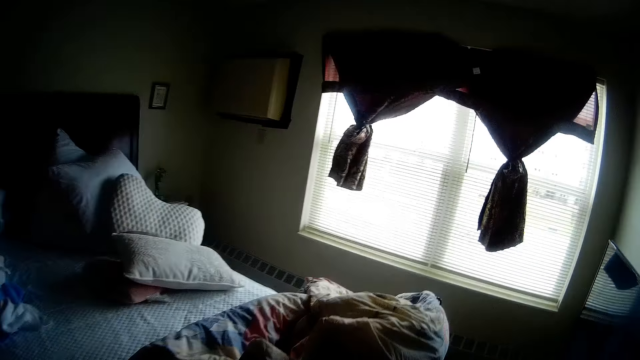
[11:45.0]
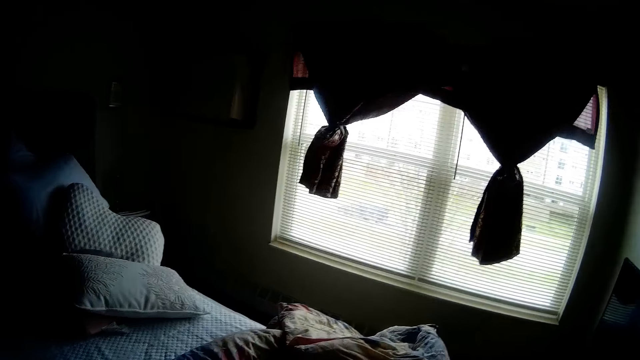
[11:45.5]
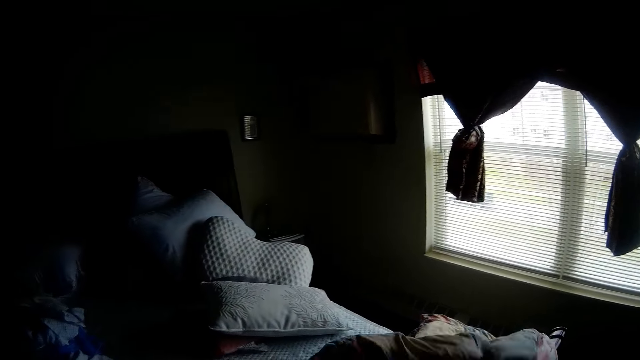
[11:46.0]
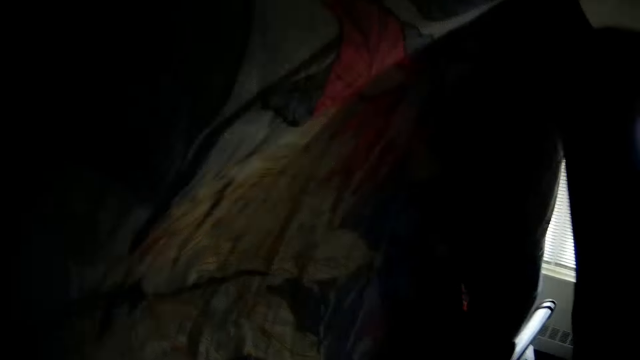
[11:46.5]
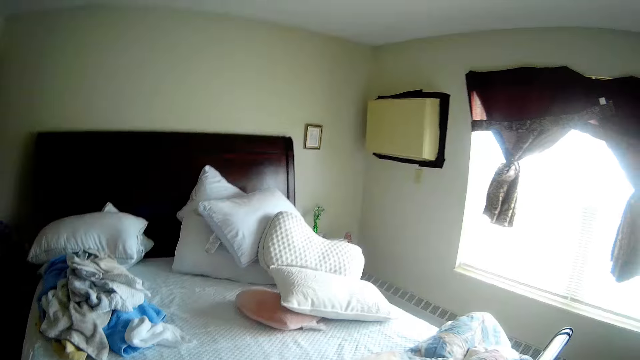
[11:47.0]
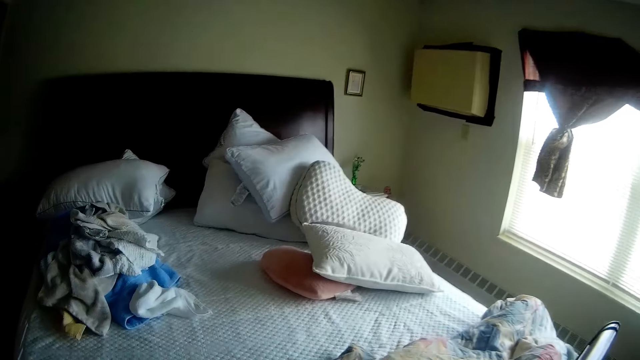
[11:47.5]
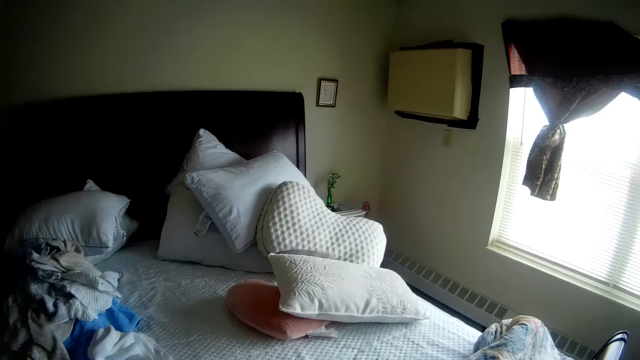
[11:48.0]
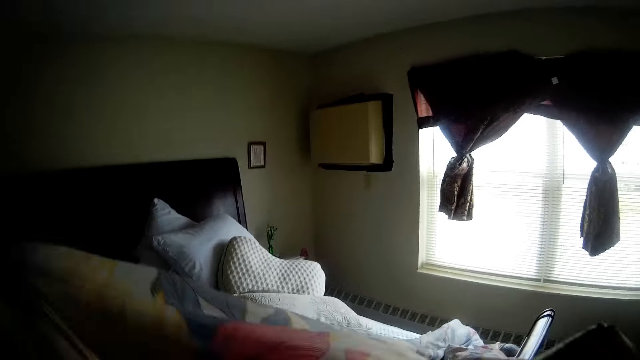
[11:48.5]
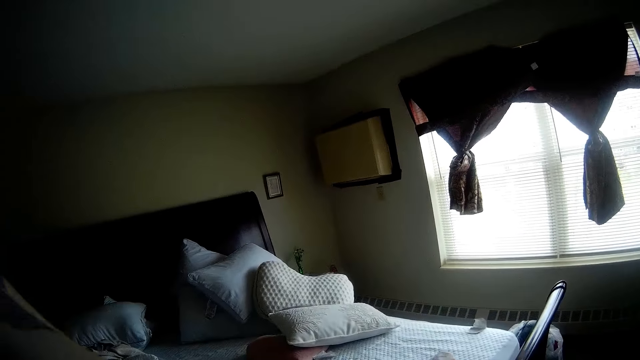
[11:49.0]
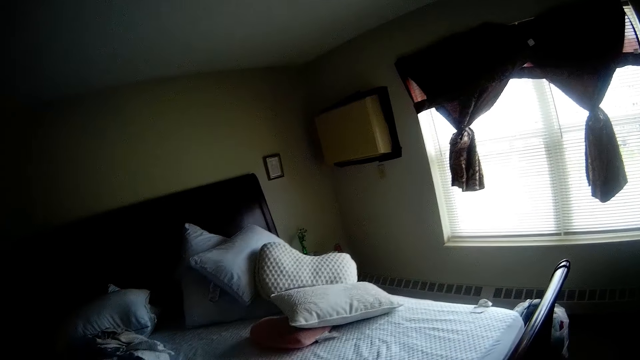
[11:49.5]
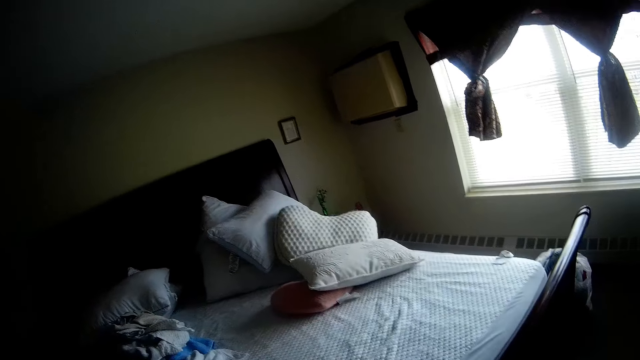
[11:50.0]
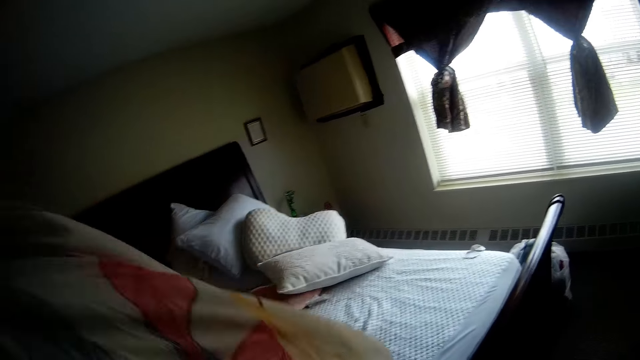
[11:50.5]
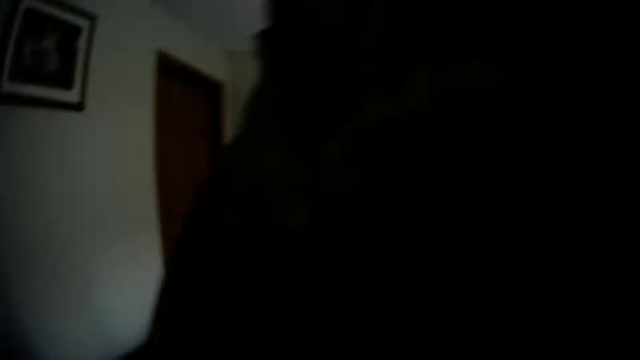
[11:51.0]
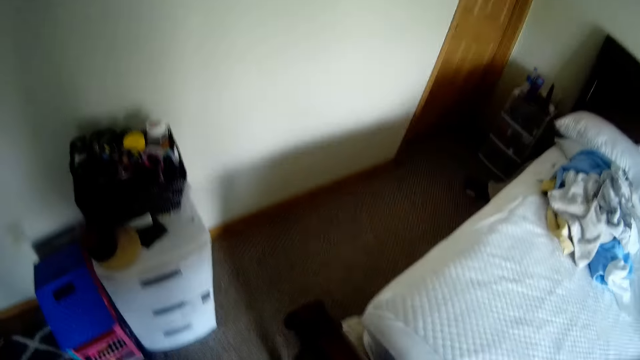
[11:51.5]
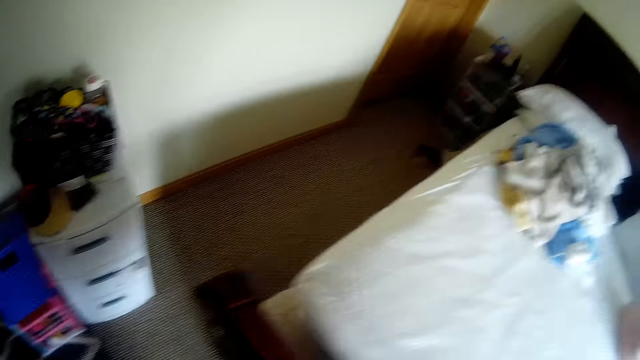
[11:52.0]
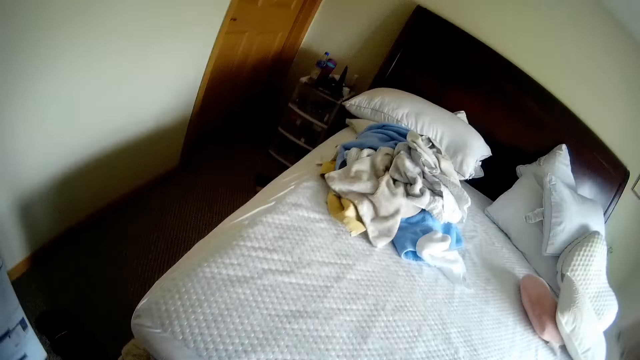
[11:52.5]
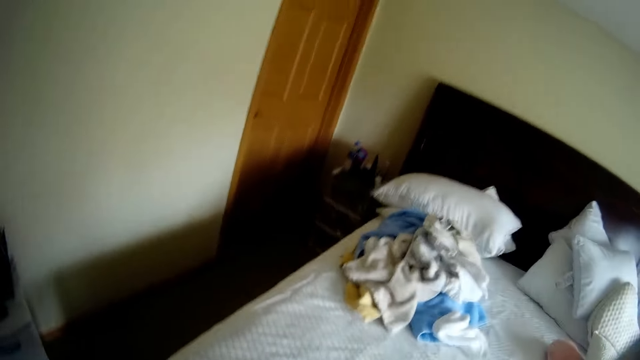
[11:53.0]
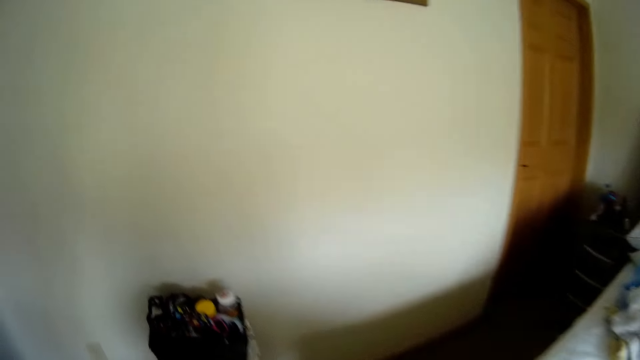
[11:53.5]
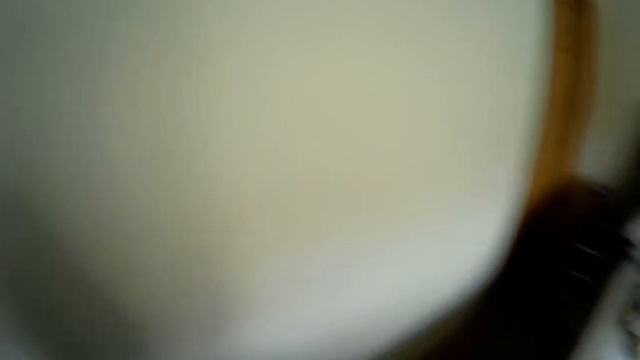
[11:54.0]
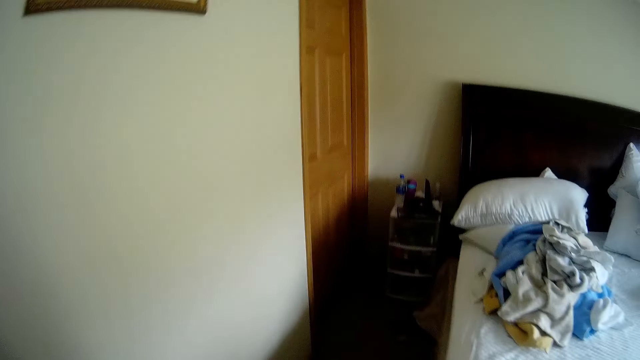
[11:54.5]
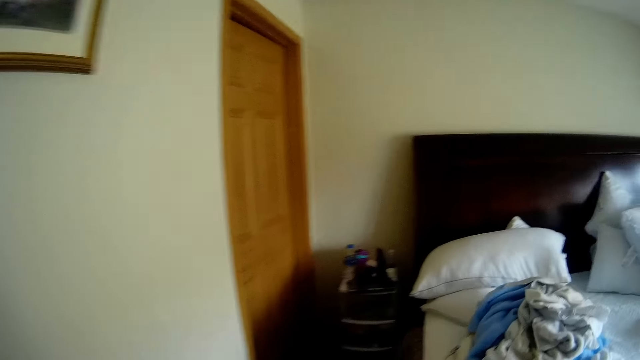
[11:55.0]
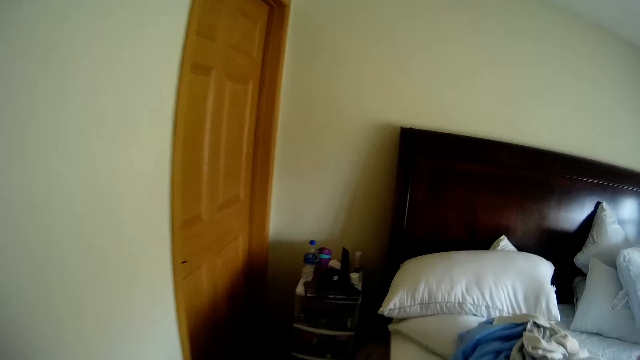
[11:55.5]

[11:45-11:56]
The camera wearer picks up a duvet on a bed in the room with both hands.

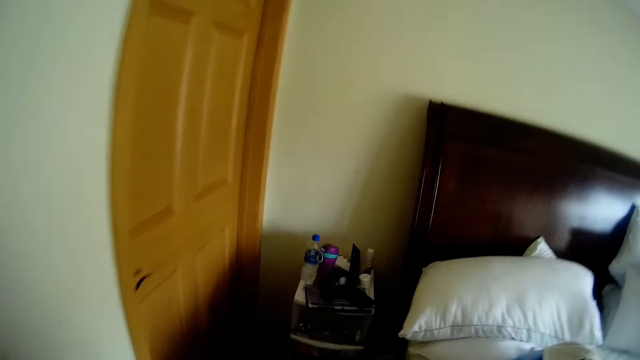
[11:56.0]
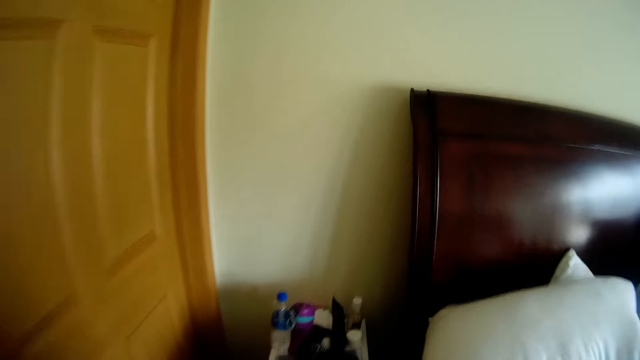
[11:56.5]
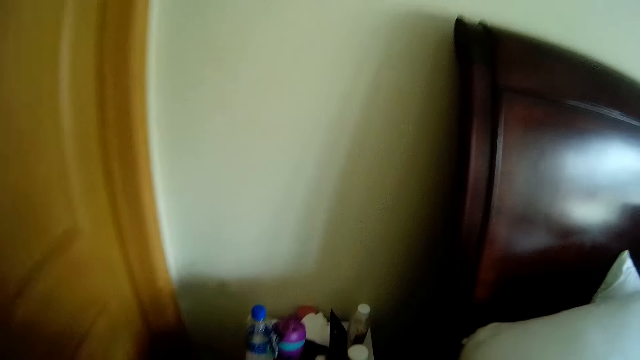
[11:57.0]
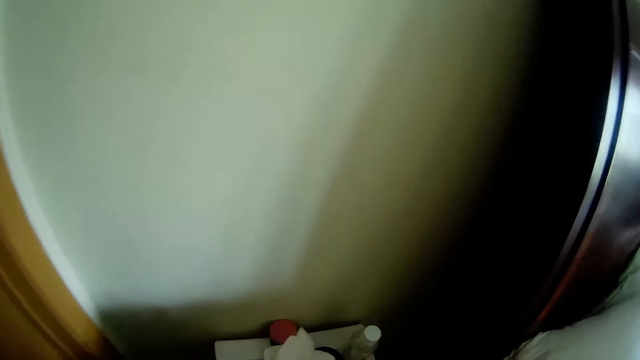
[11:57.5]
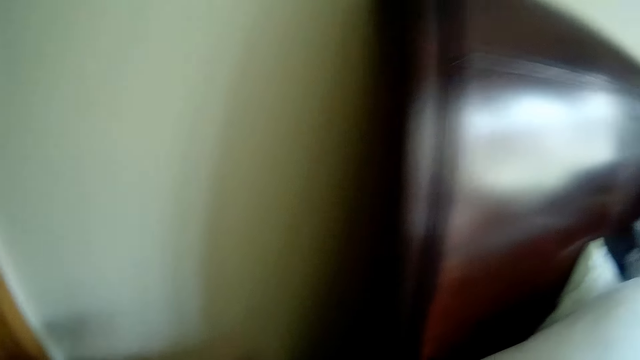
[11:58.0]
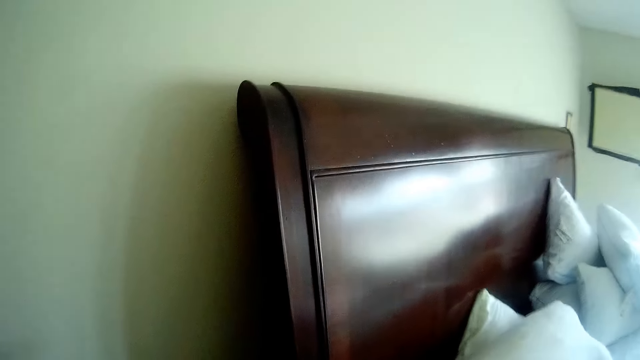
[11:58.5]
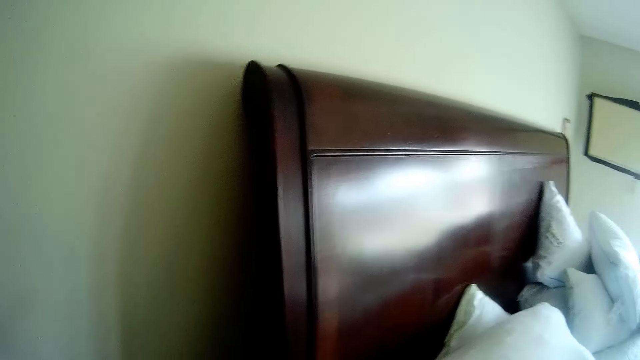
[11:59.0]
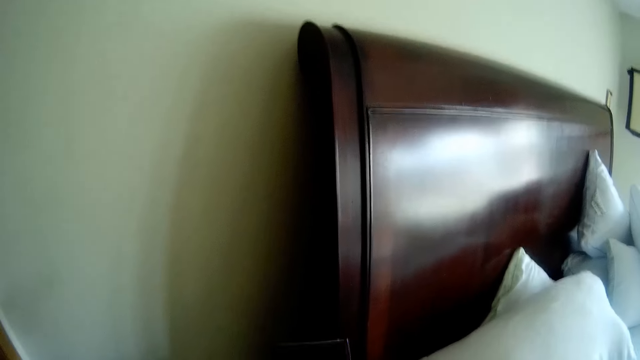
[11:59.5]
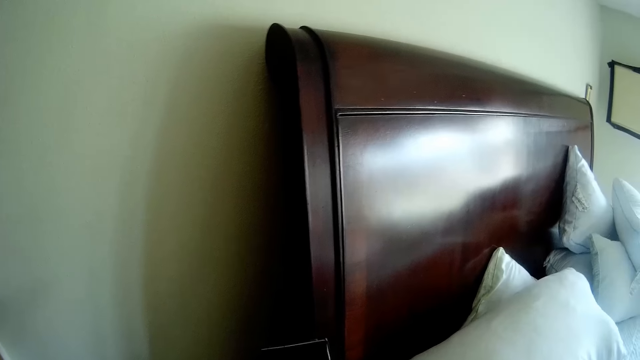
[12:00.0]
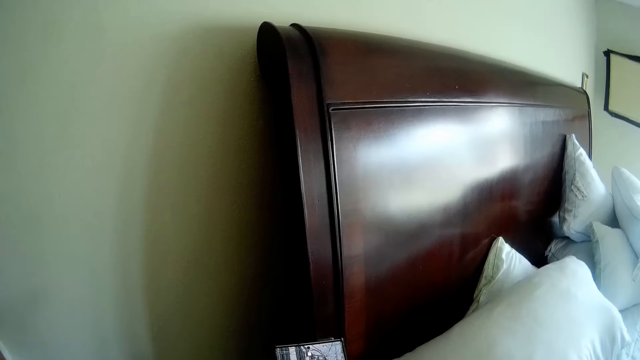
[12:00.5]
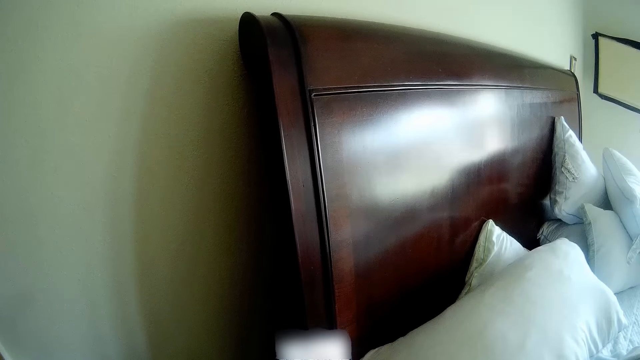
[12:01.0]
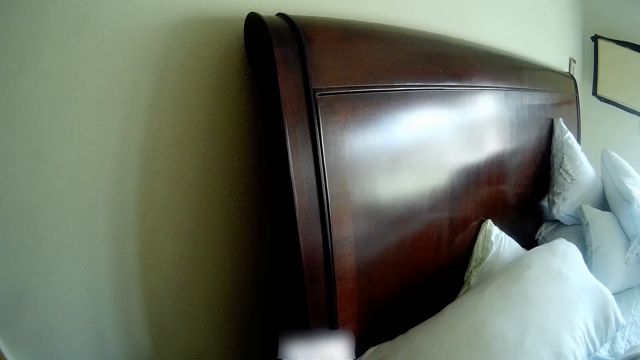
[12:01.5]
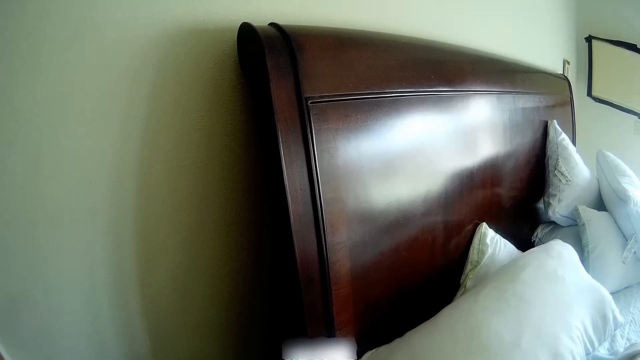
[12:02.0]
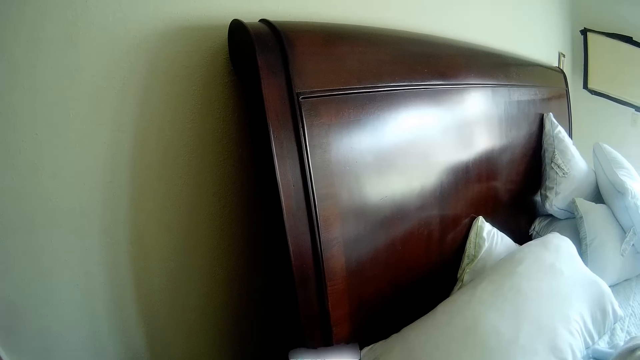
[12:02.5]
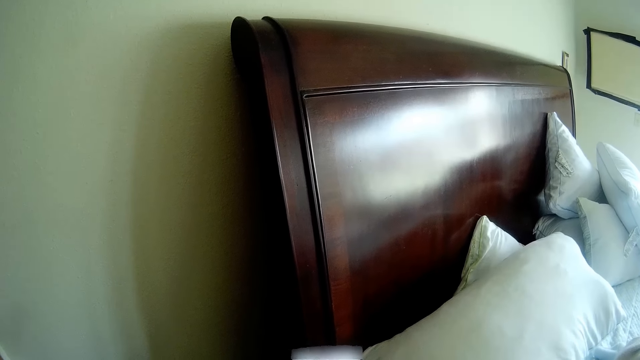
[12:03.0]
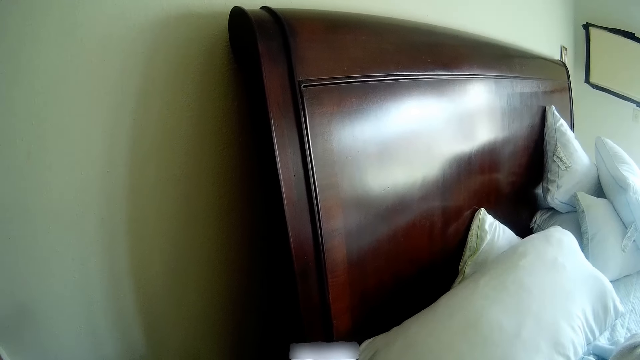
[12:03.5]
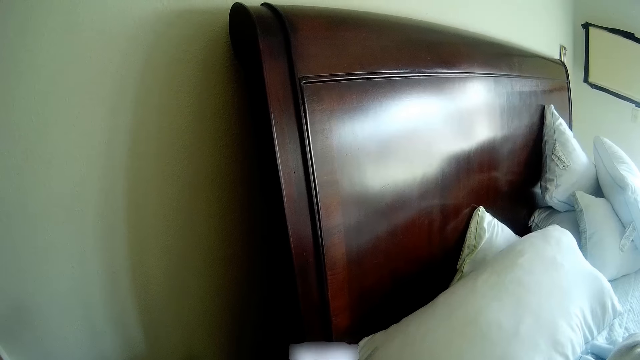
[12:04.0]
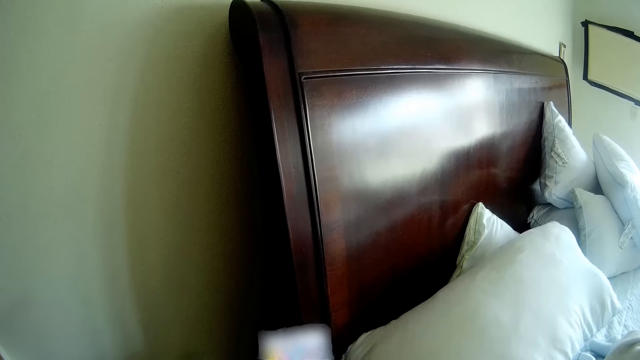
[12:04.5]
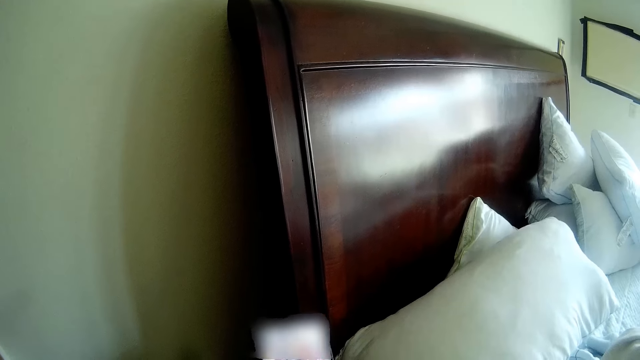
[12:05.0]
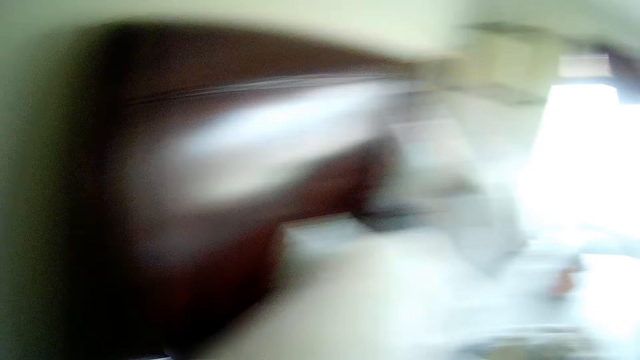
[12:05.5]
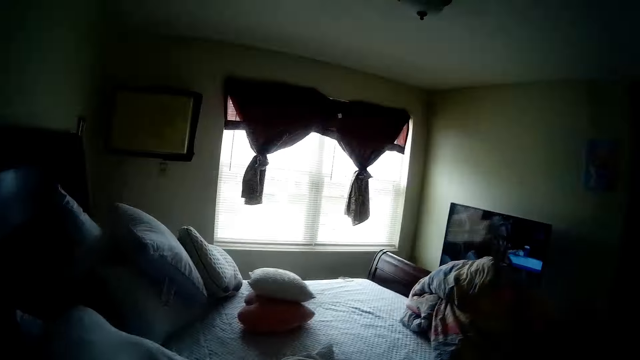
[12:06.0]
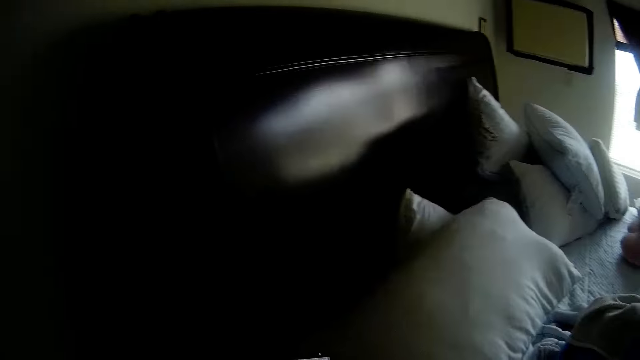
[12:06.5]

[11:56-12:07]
The camera wearer holds a cell phone. They scroll on the cell phone. They operate the phone in the room.
